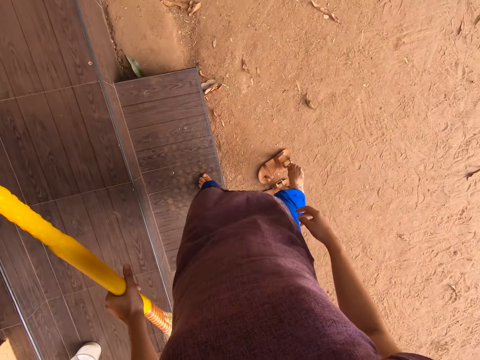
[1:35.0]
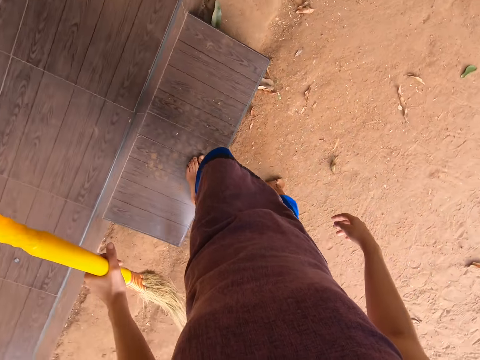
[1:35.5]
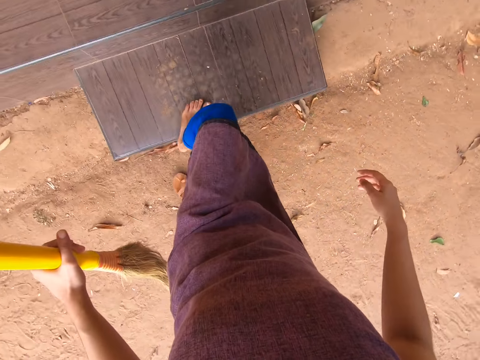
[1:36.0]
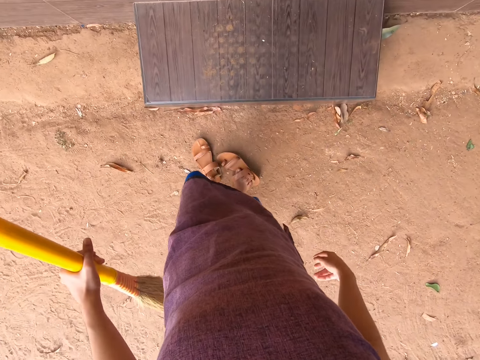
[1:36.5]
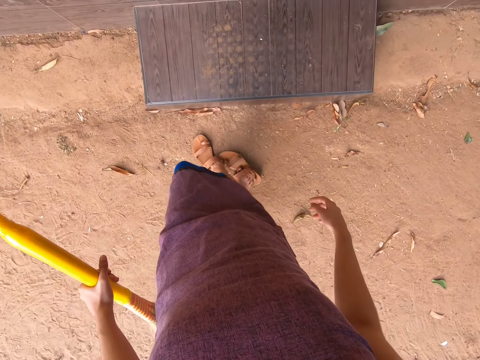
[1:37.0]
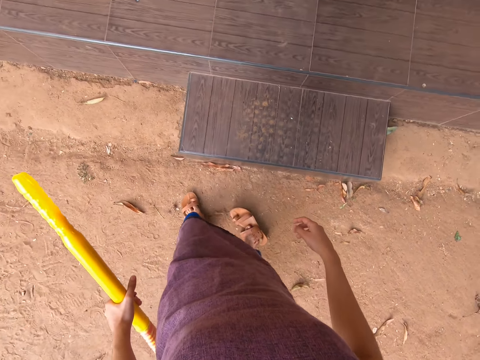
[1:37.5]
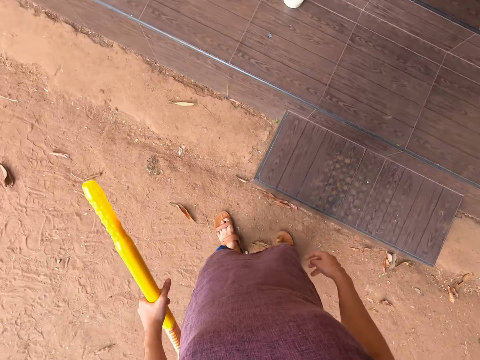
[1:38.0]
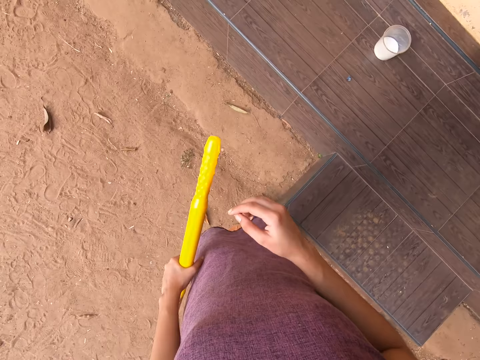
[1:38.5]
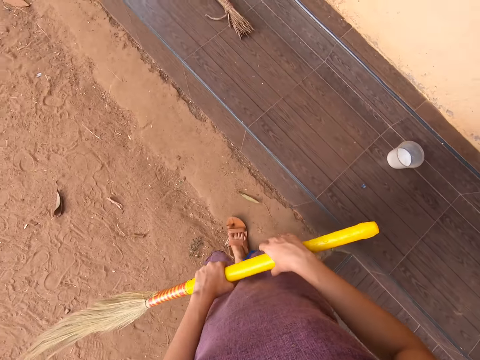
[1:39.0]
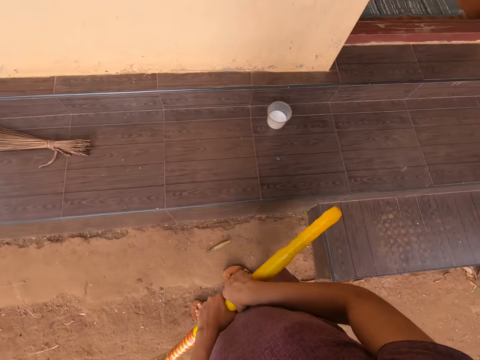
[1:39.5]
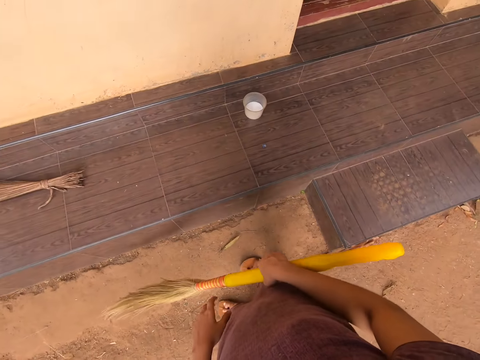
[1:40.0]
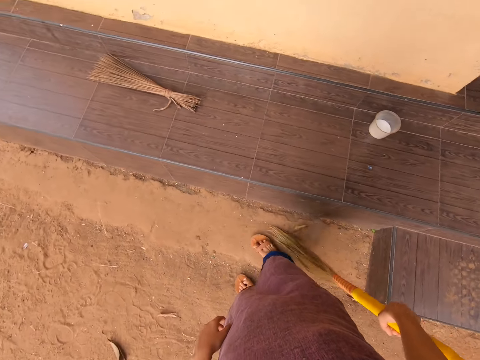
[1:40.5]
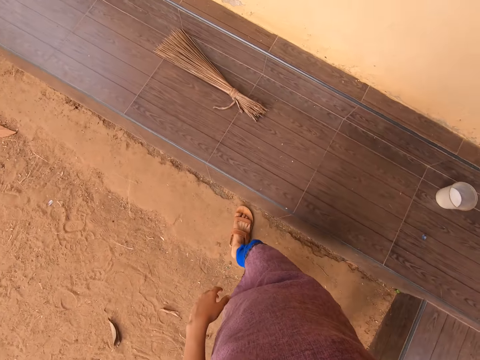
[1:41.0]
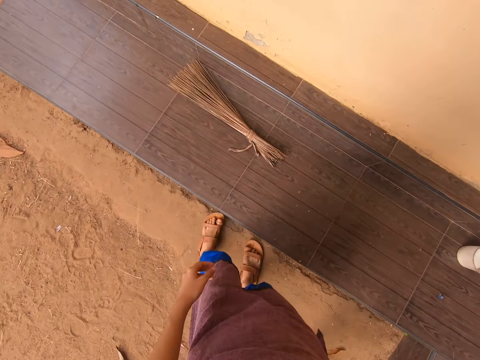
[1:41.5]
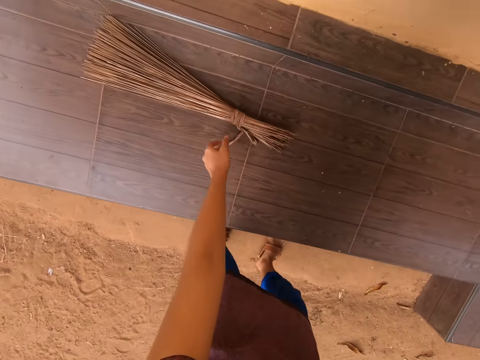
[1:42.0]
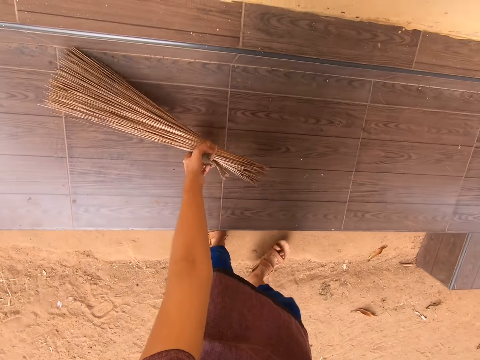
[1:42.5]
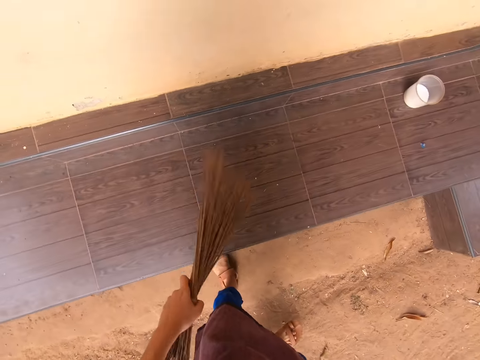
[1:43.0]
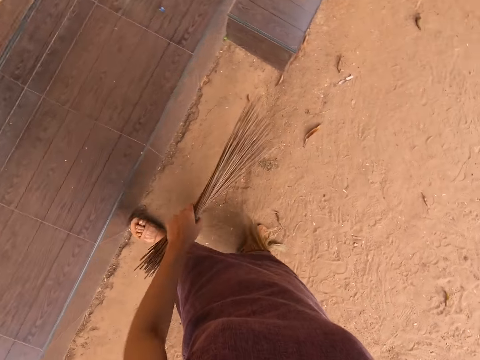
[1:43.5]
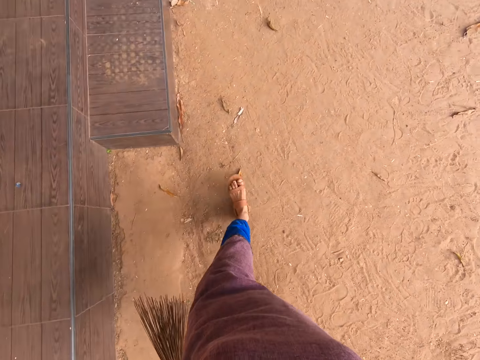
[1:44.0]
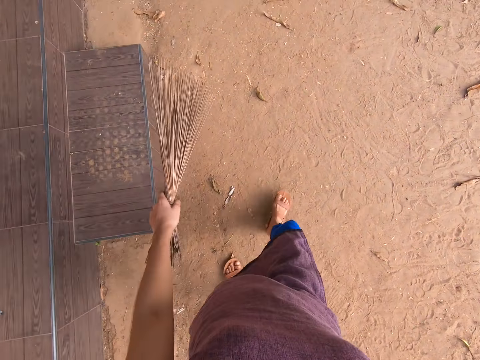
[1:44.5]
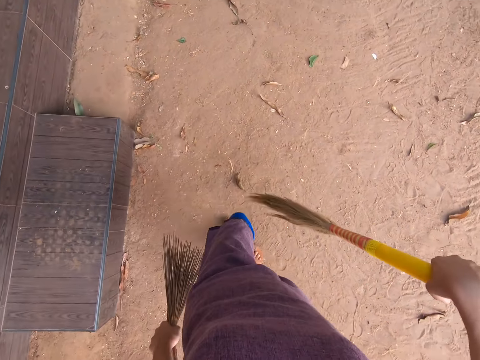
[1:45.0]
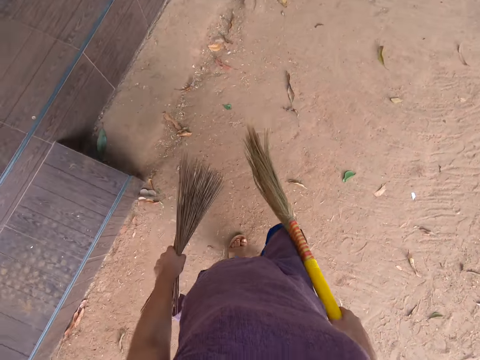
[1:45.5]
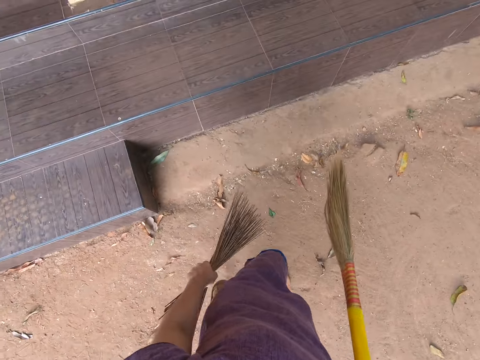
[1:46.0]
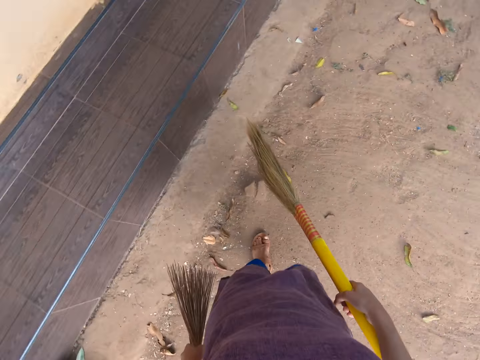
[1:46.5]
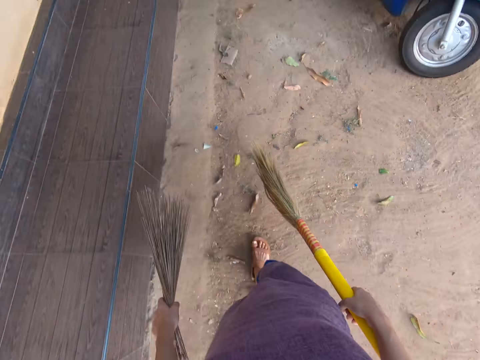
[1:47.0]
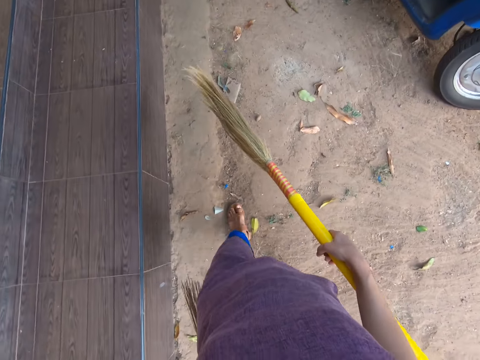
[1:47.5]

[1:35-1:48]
The camera wearer puts on her pair of sandals with both feet. She transfers the long broom from her left hand to her right hand. She picks up the bunch of broom off the doorstep of the house with her left hand. She walks about outside the house.

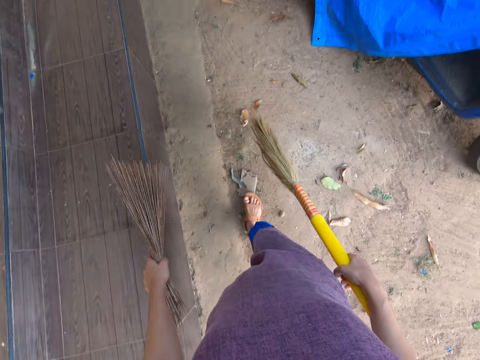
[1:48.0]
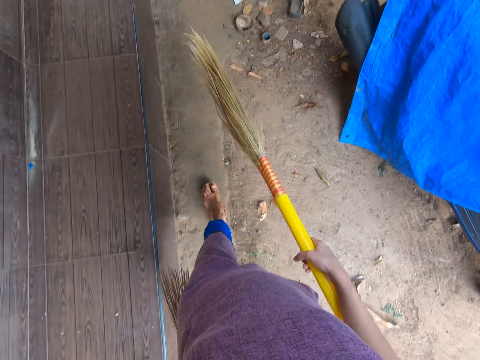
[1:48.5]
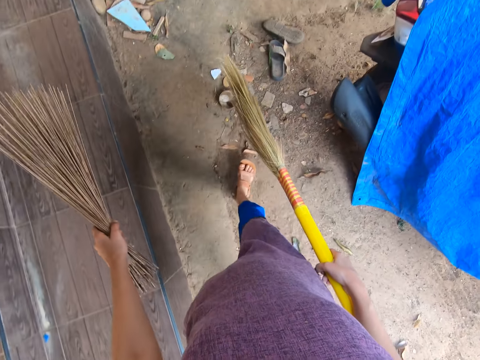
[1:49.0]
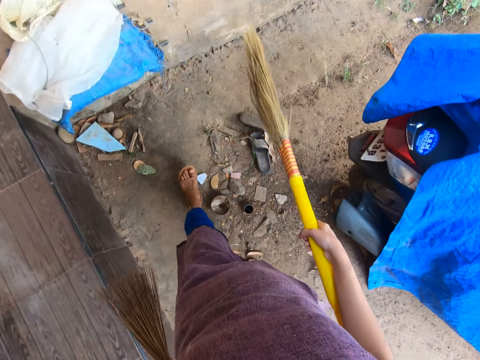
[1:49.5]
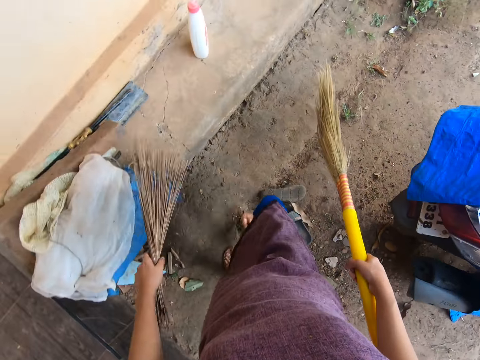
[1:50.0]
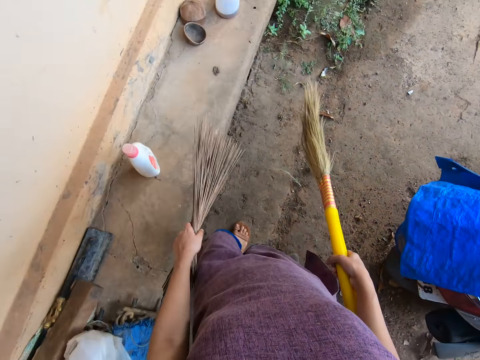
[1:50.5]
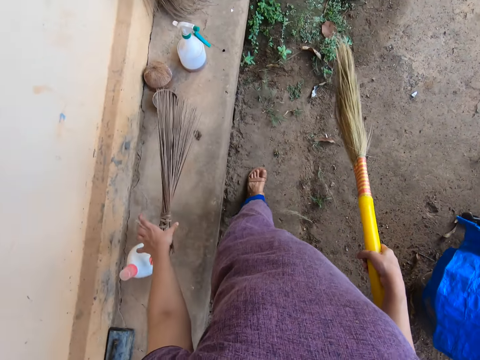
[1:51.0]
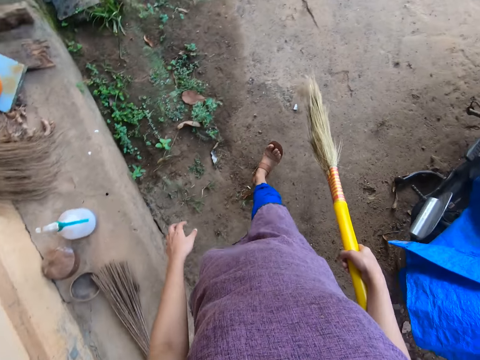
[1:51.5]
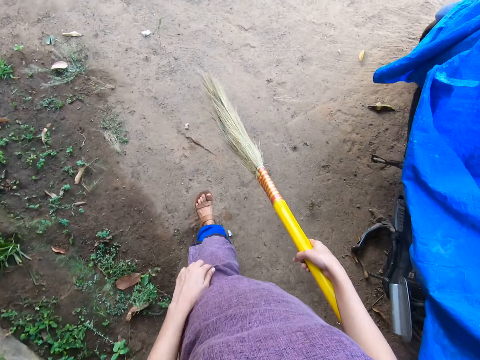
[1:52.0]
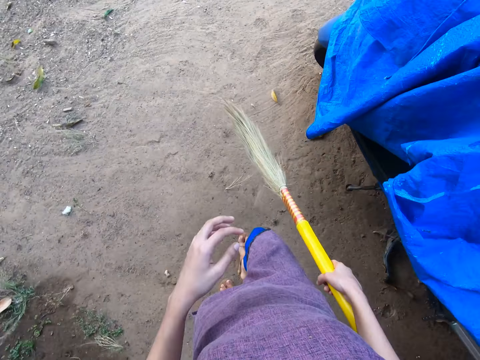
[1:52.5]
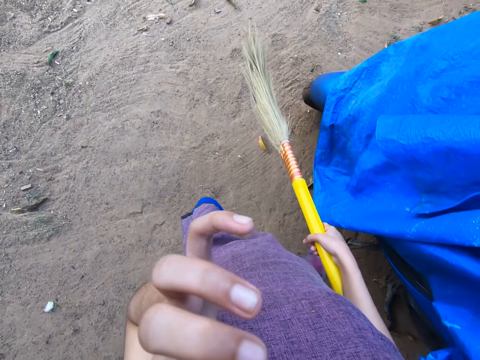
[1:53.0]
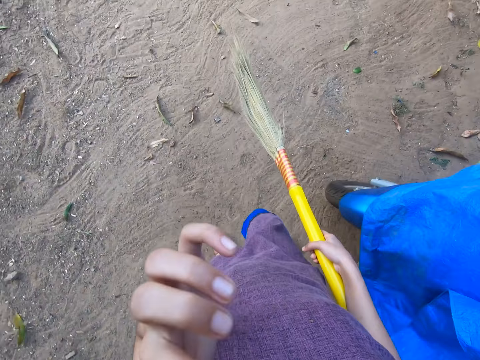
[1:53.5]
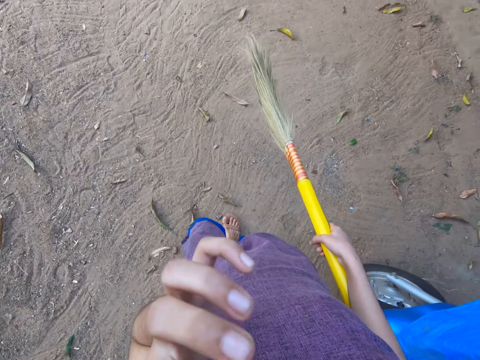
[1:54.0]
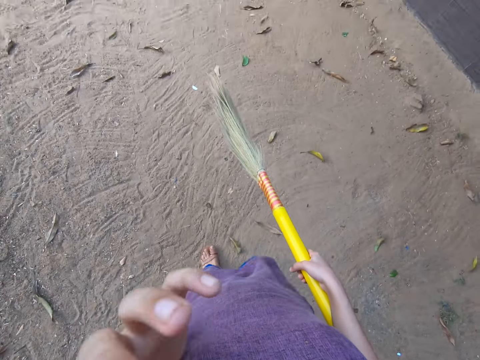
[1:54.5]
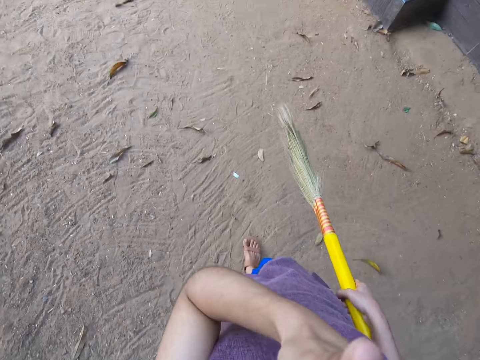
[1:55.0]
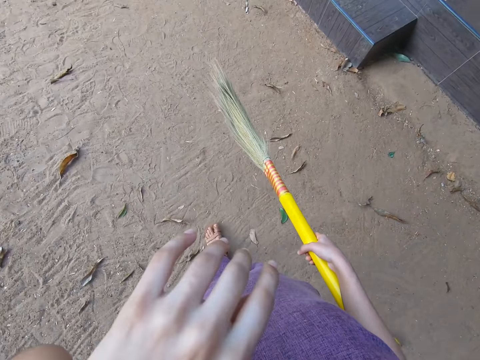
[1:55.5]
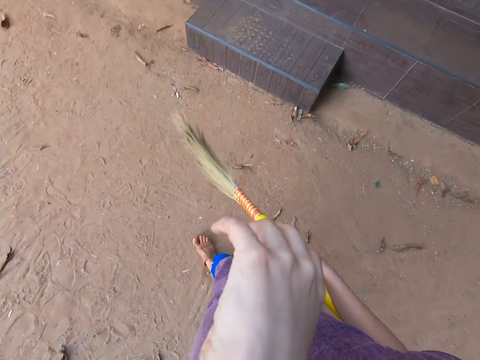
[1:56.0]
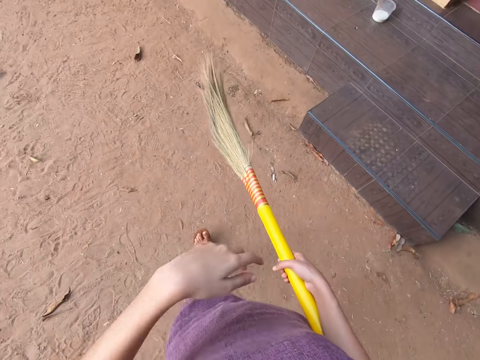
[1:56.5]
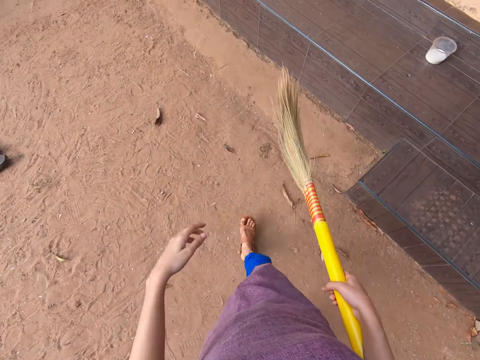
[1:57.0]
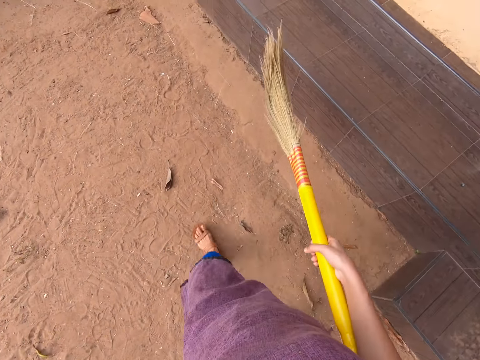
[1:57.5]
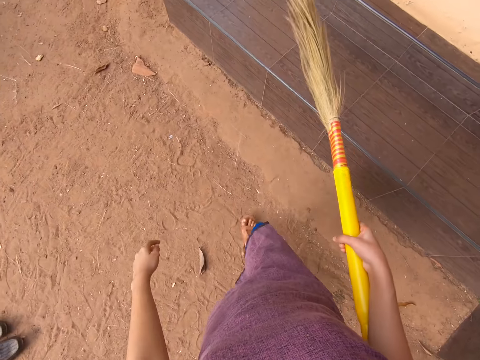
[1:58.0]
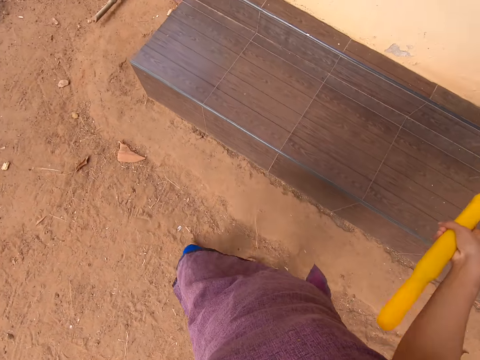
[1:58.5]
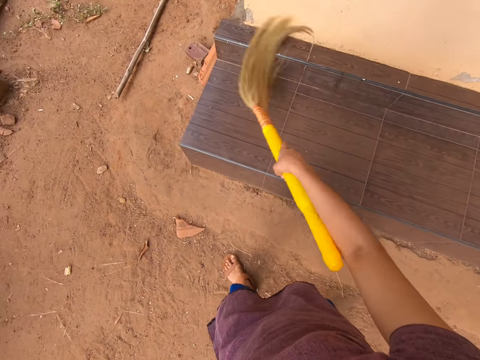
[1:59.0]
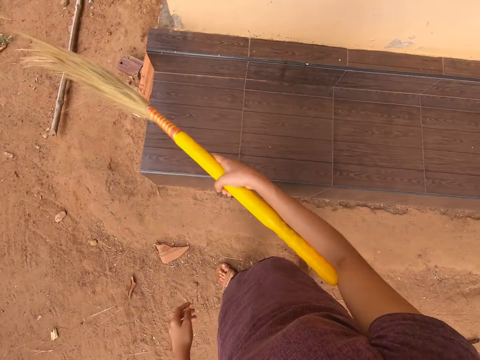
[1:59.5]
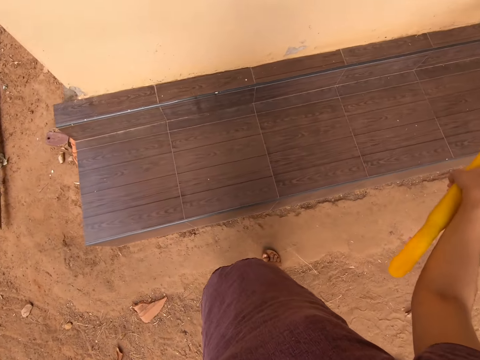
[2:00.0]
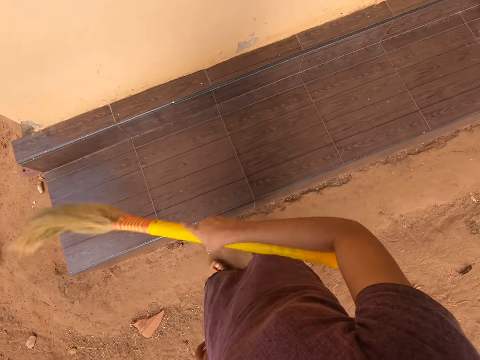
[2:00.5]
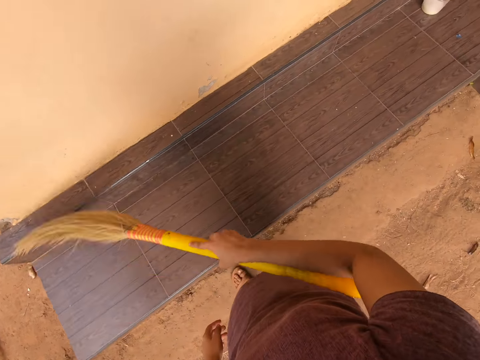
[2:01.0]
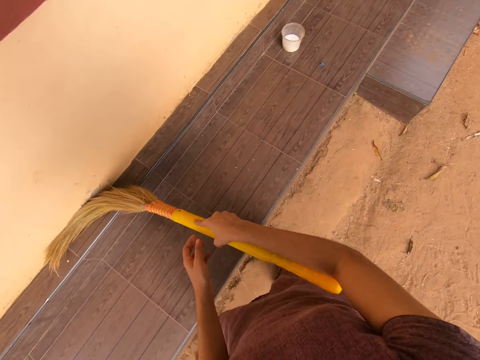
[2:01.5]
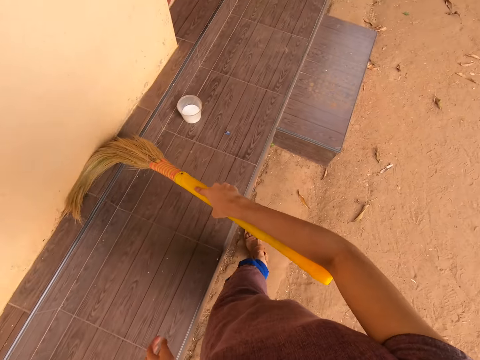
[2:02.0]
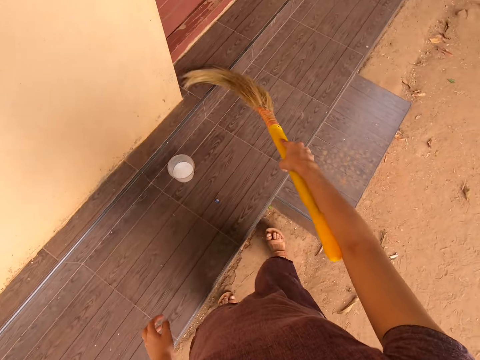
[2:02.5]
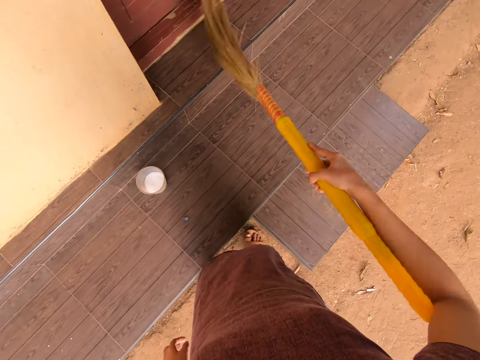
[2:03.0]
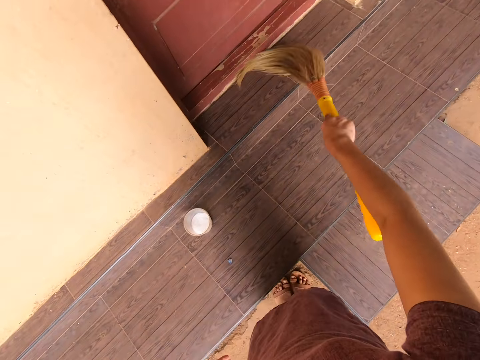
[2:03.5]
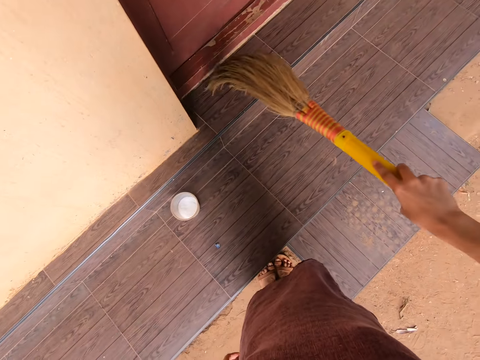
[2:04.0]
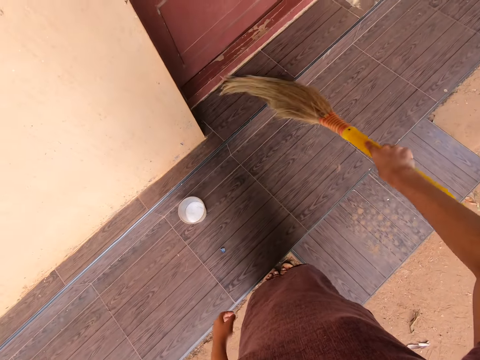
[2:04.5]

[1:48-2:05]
The camera wearer drops the broom in her left hand next to a wall of the house. She walks about outside the house. She moves the hand. She steps forward. She brushes the wall of the house with the long broom in her right hand.
